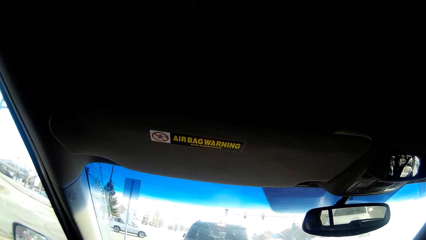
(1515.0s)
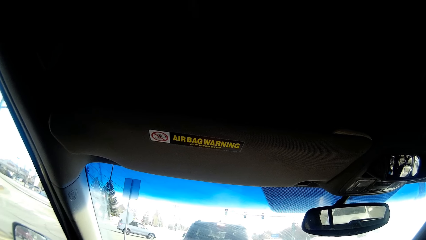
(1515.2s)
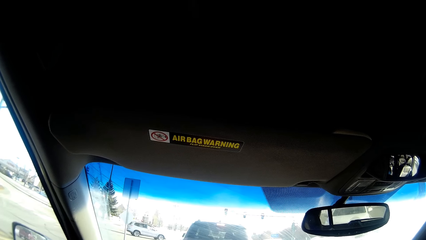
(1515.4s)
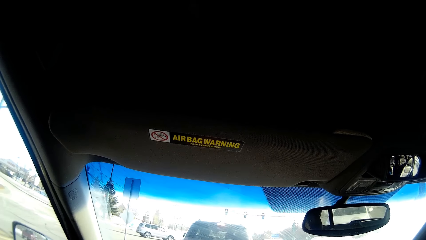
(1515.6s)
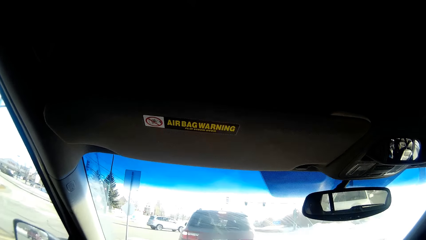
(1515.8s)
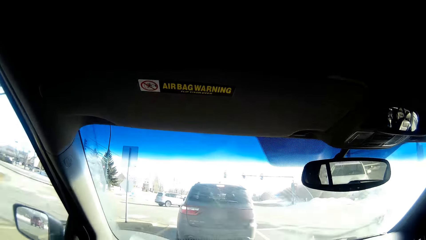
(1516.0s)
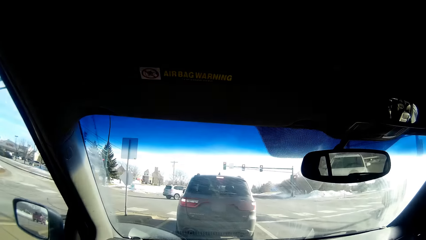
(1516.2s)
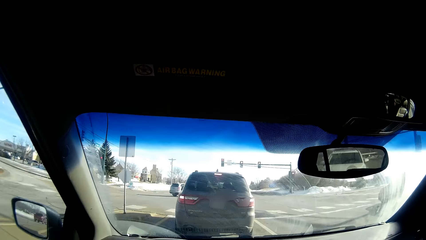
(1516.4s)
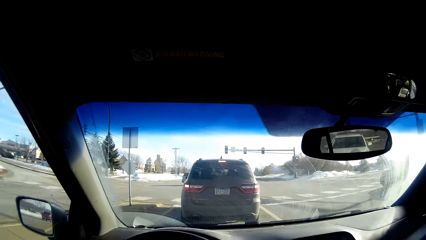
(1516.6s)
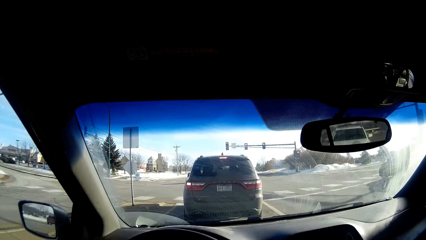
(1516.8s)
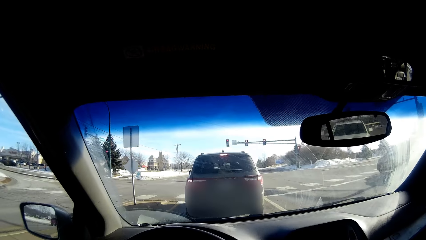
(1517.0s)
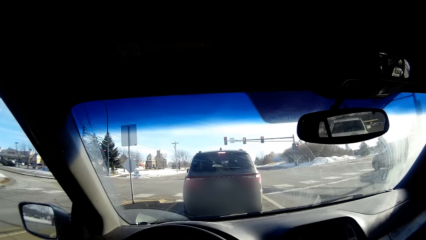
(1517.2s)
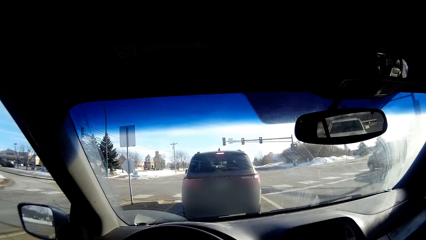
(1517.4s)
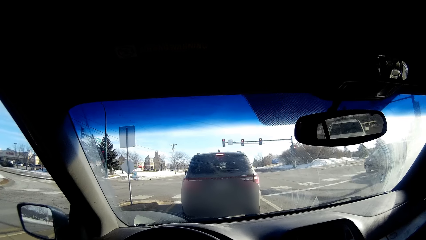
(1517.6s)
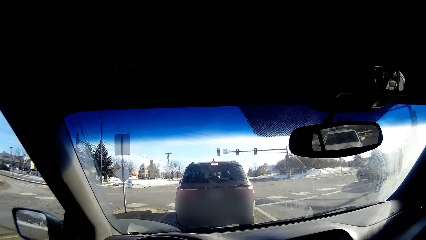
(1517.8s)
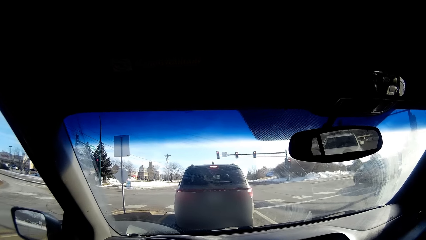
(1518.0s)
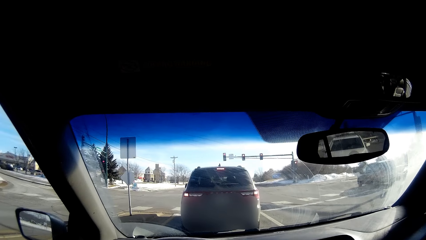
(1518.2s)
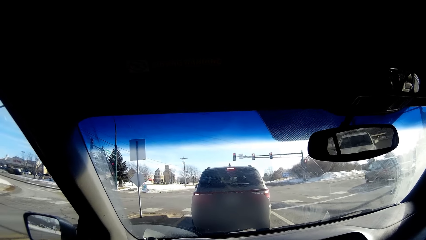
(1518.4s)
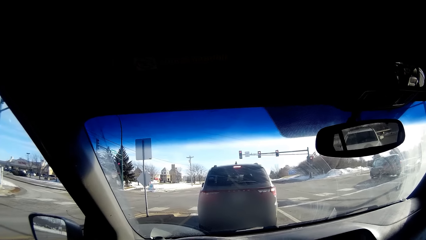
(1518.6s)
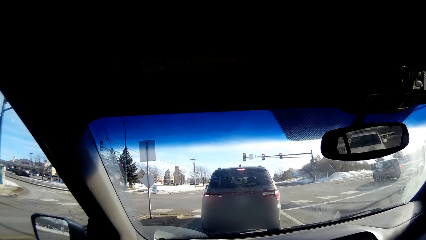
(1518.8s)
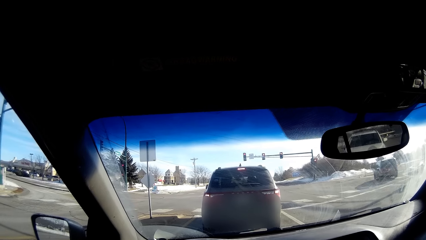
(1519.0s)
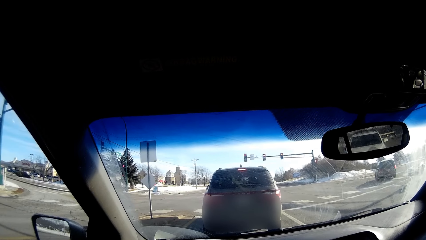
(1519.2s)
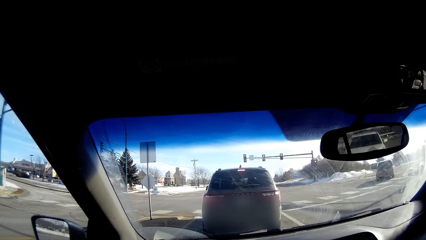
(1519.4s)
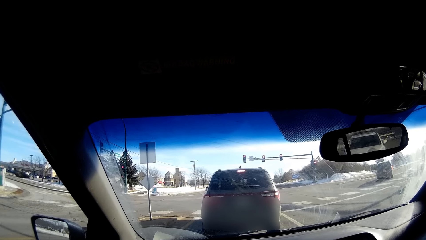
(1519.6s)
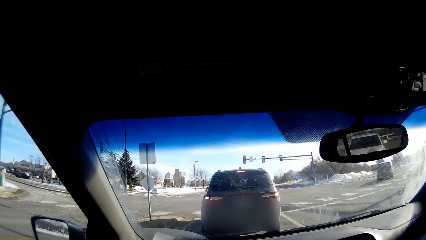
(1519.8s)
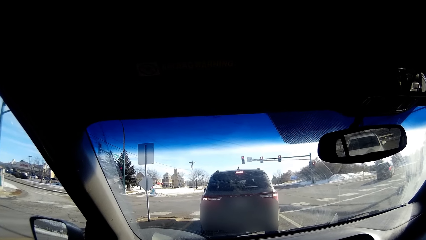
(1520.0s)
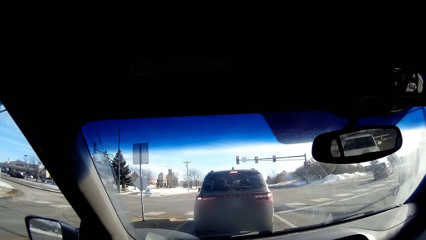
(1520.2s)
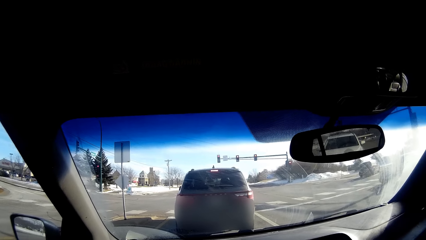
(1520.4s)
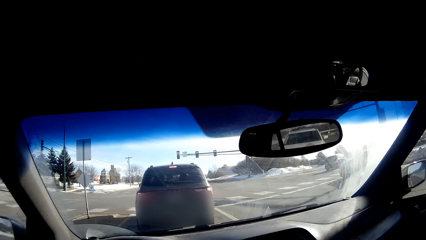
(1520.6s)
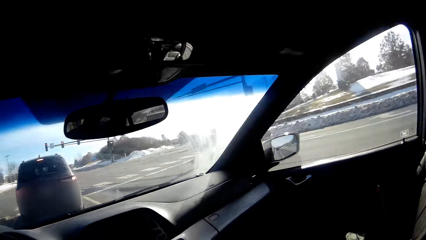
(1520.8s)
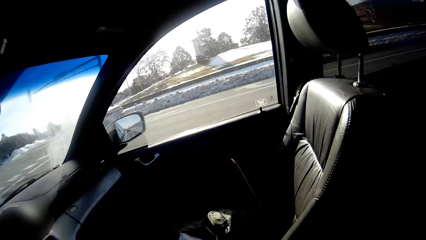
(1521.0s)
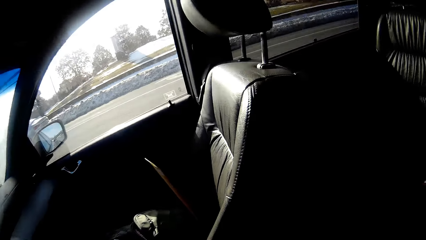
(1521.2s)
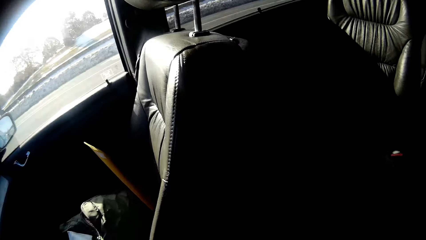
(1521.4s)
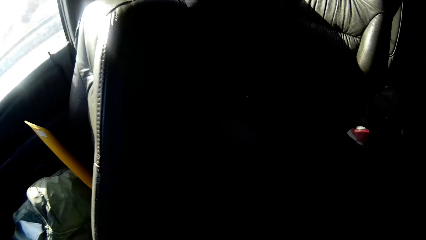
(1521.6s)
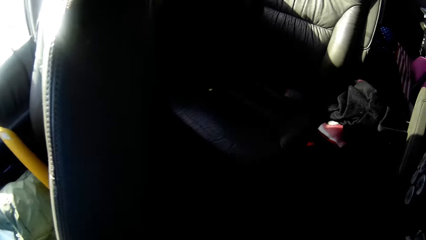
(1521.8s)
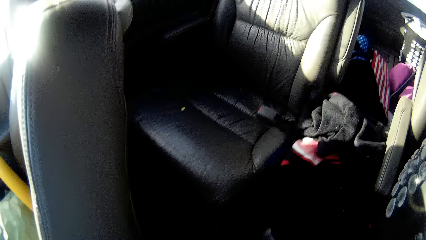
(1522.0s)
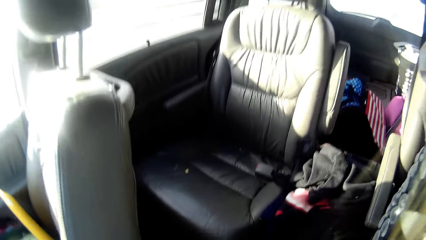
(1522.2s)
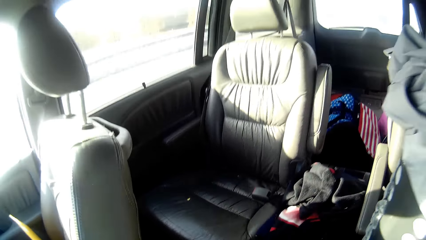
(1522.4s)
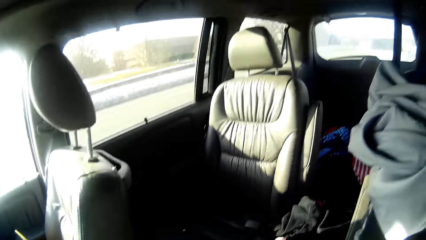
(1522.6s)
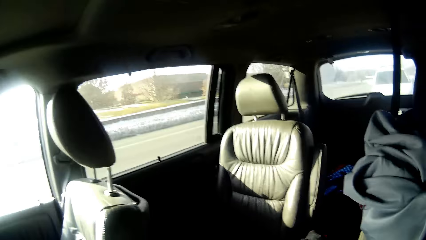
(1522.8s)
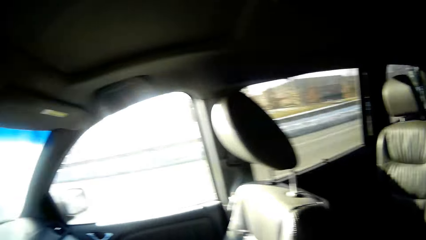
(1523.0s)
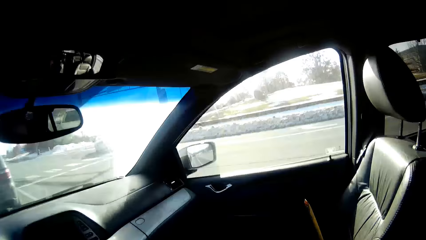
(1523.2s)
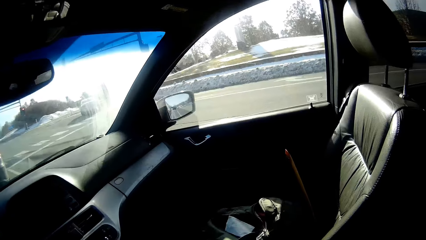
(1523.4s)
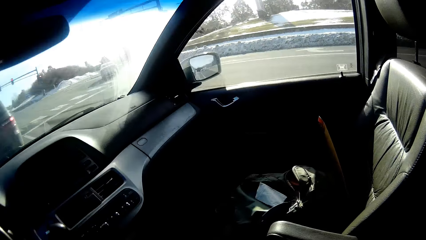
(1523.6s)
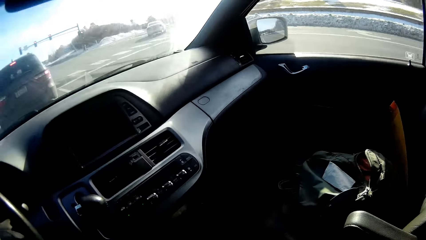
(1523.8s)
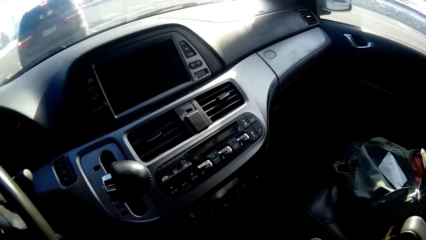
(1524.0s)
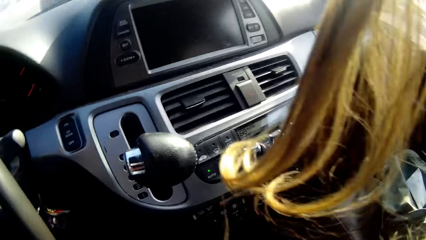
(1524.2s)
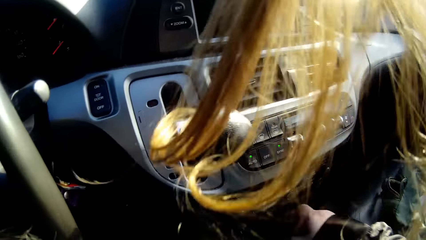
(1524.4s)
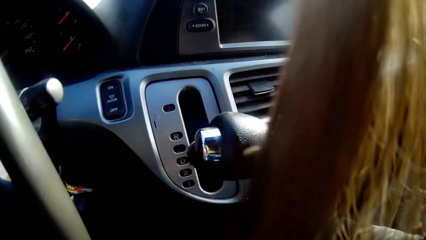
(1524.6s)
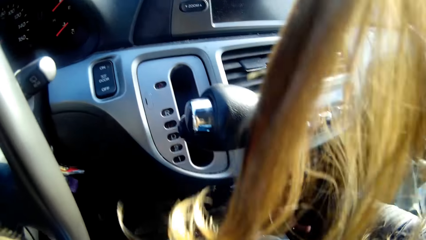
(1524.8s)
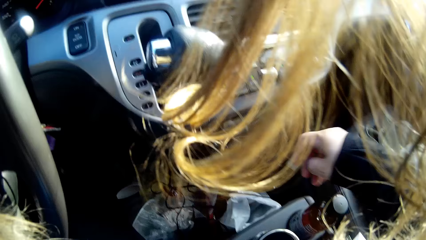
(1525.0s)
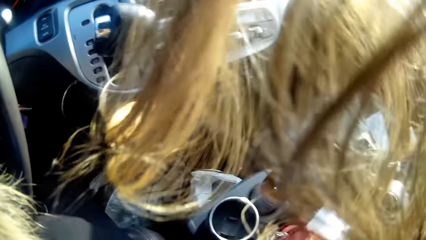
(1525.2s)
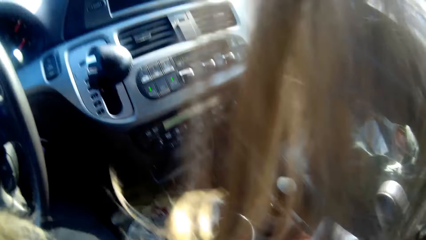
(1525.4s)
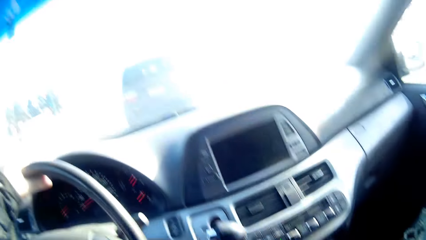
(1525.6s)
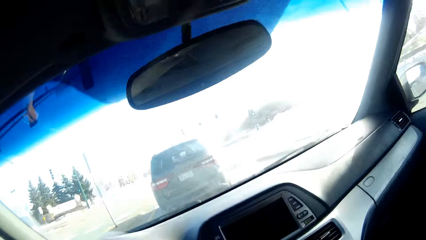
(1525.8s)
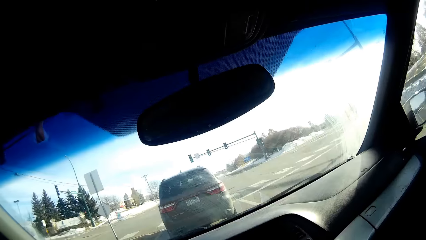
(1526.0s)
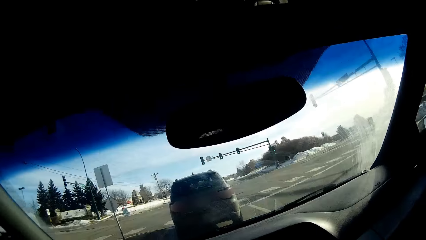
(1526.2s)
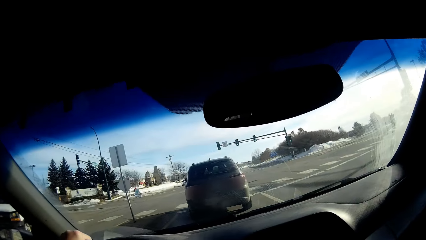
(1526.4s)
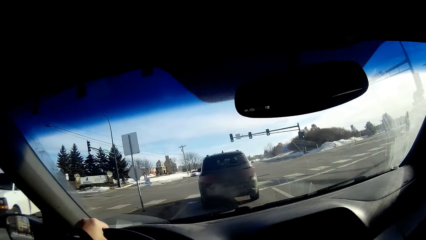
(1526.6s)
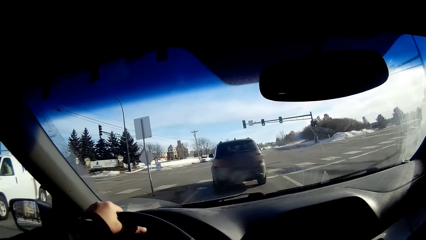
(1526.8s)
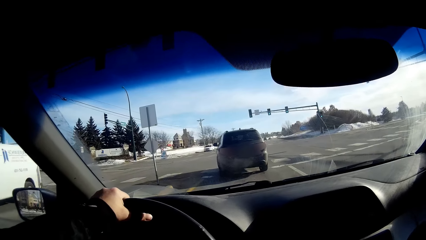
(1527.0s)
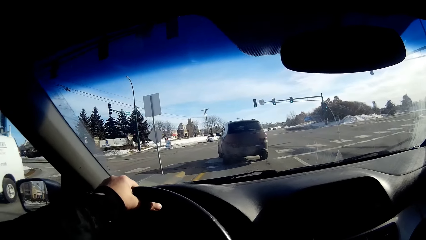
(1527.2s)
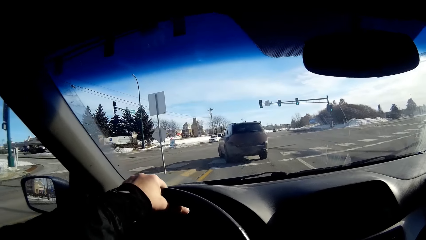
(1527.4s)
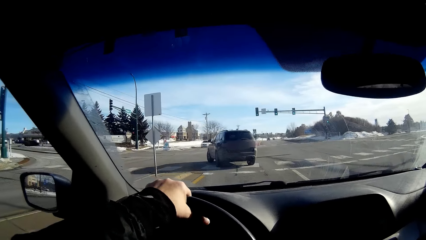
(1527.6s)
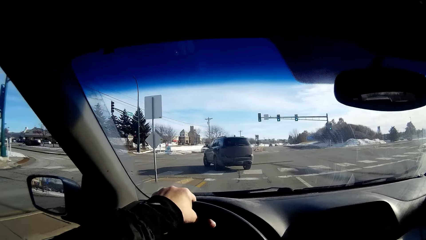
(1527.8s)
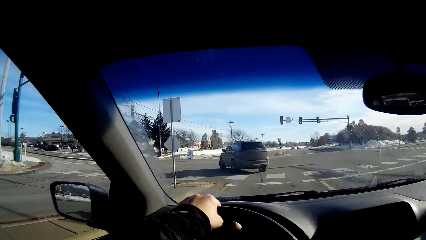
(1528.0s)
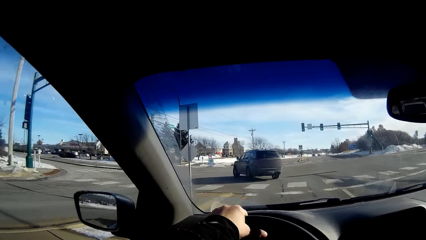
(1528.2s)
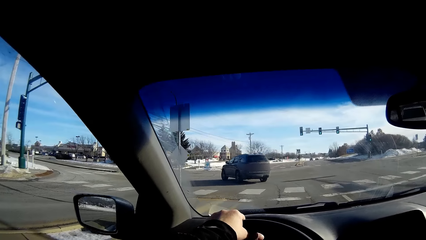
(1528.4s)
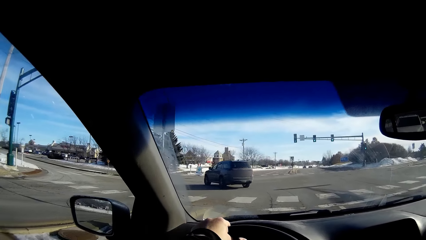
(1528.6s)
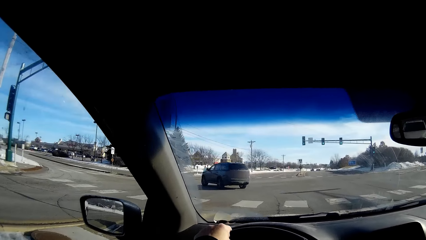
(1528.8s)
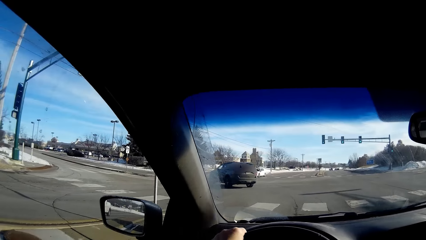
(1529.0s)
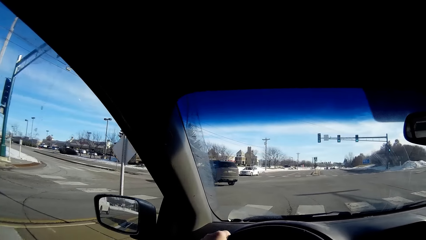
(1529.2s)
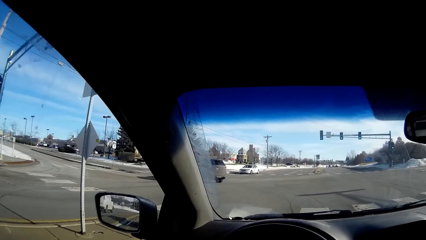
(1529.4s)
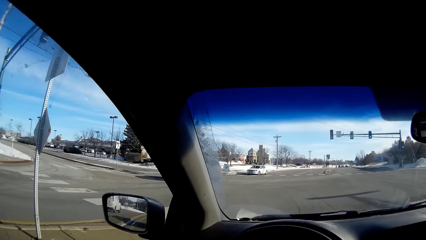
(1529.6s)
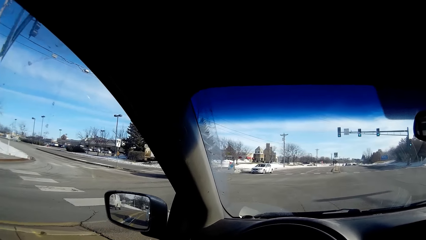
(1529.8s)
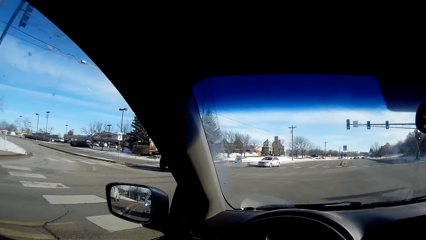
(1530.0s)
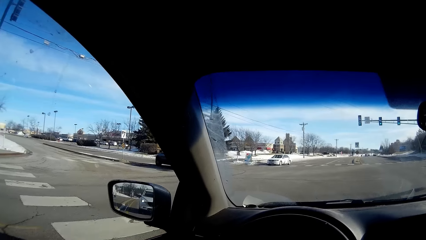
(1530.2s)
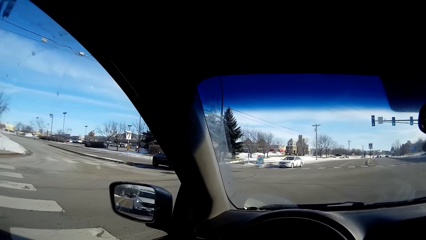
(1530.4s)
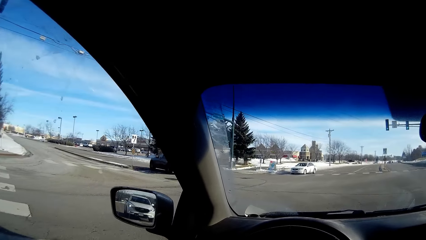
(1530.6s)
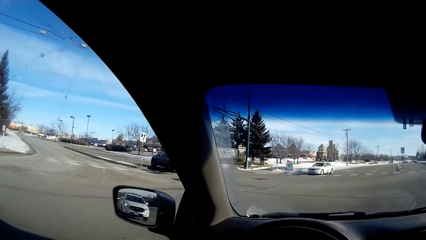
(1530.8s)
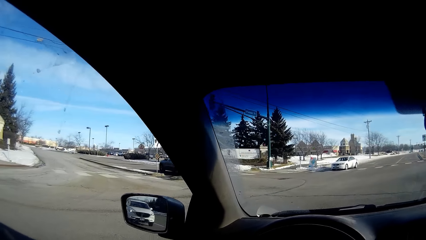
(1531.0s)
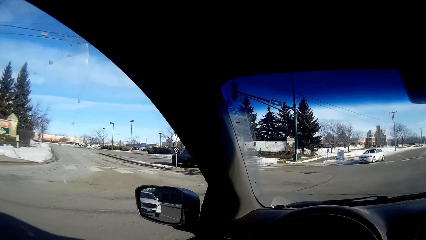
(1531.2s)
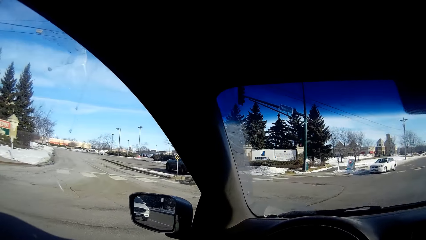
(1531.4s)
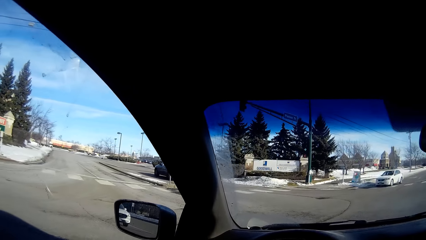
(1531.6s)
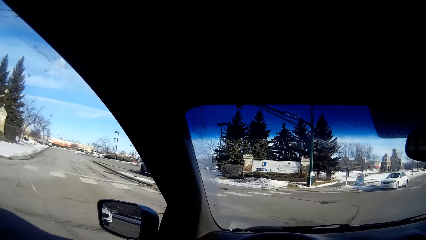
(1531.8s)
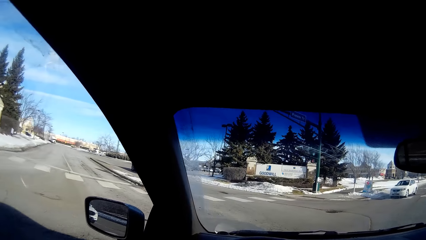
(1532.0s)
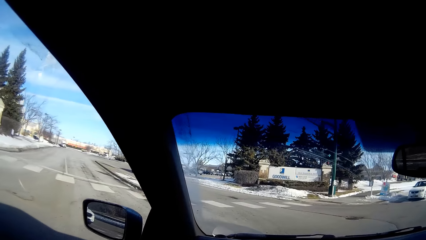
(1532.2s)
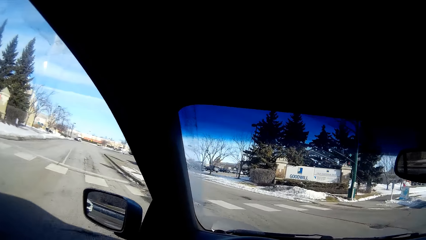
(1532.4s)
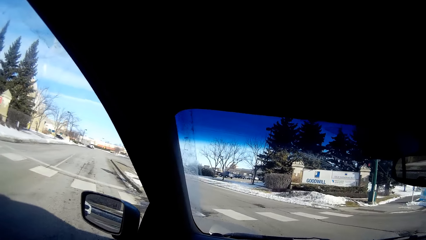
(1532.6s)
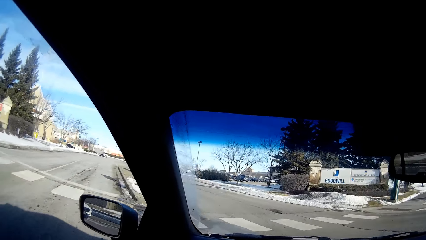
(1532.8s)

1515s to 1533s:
The camera wearer observes the road. She has stopped again. She inspects the interior of the car. She places her hand in the compartment and removes her hand from the compartment. She observes the road. She drives the car forward on the road and drives the car past the corner.
